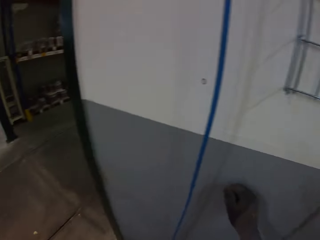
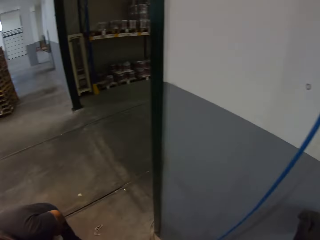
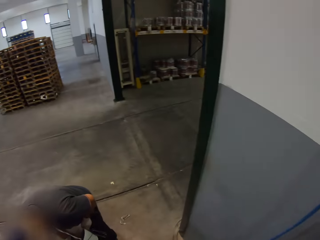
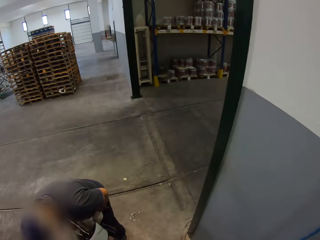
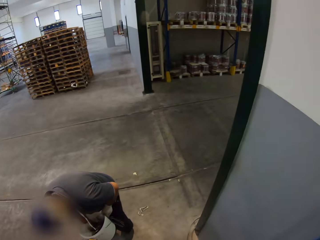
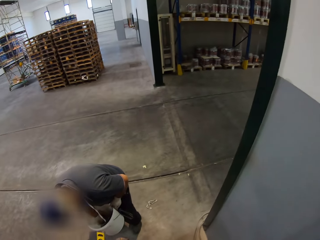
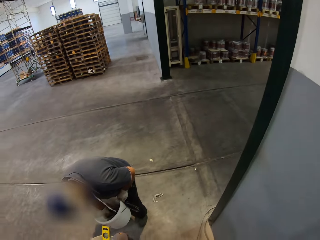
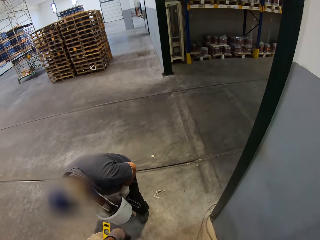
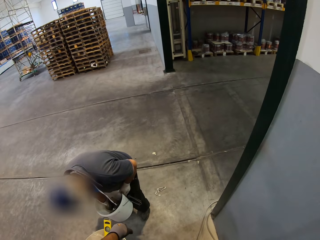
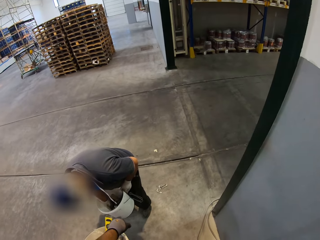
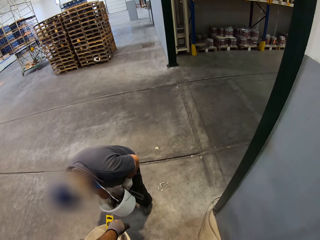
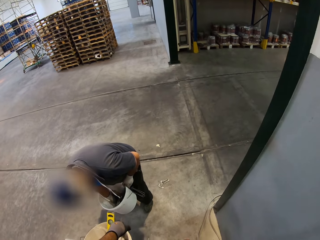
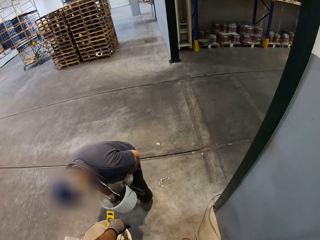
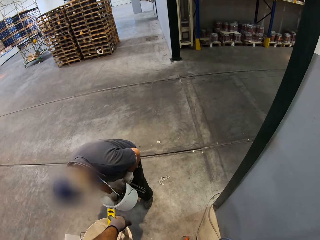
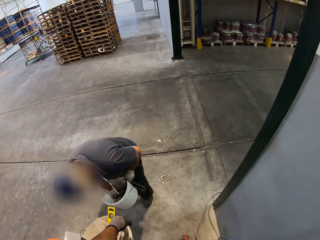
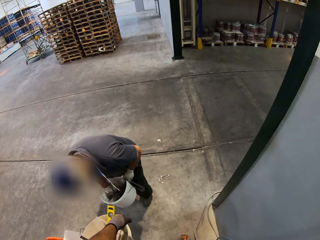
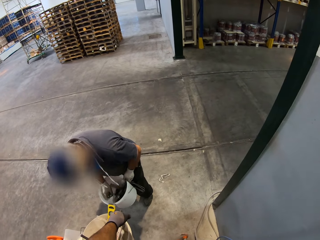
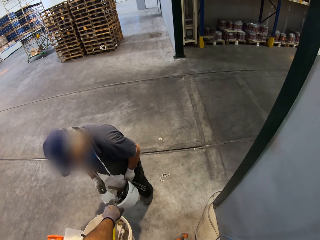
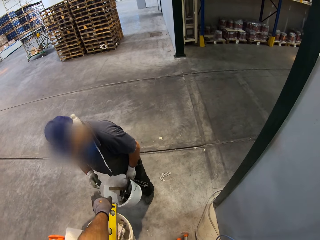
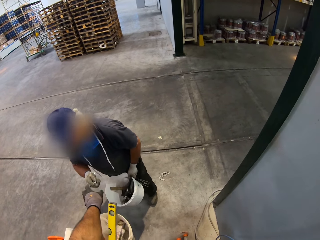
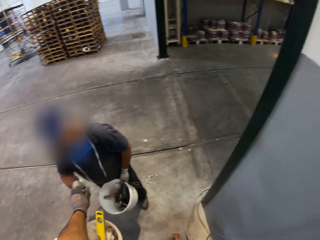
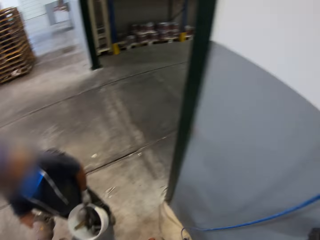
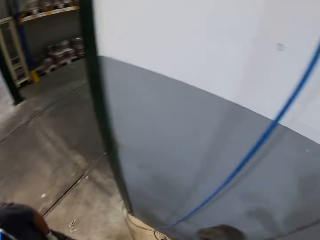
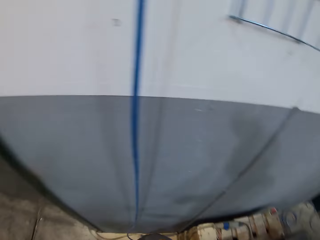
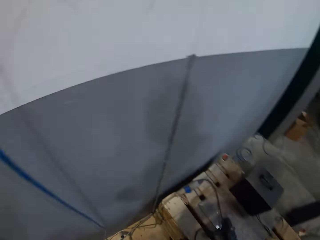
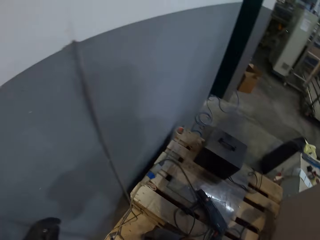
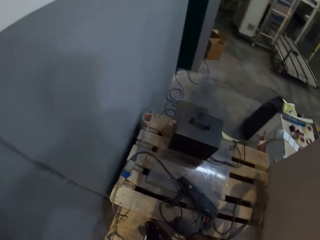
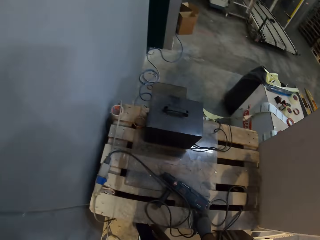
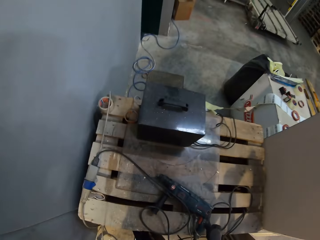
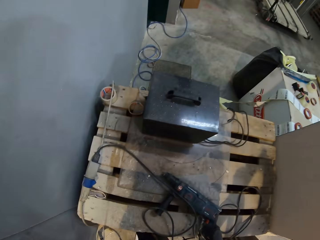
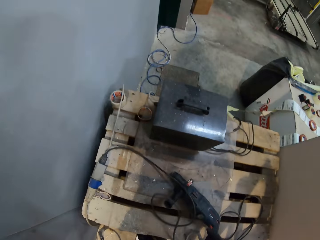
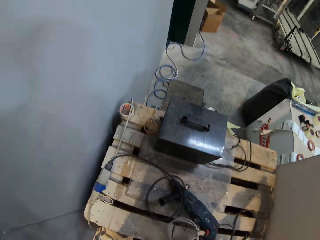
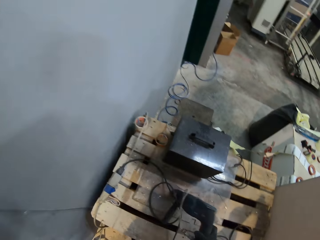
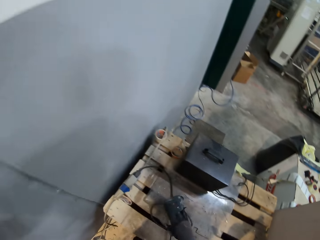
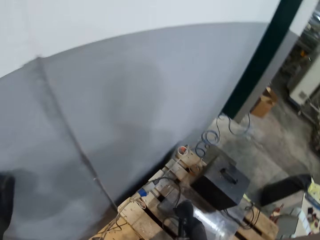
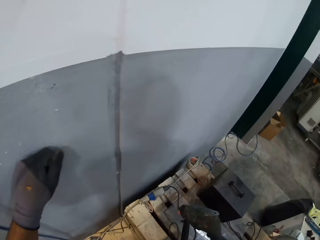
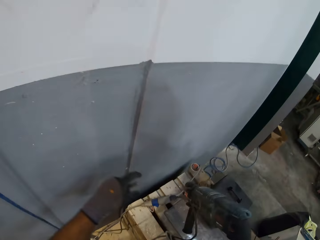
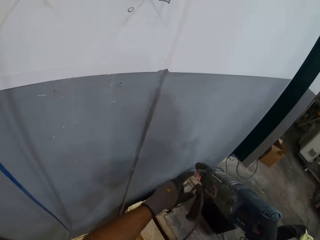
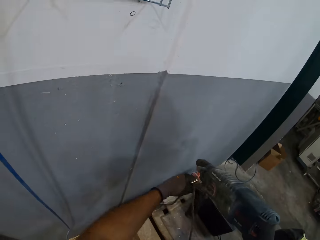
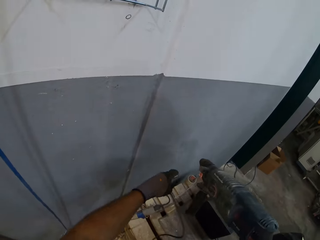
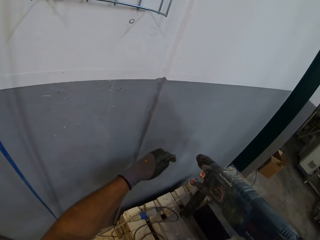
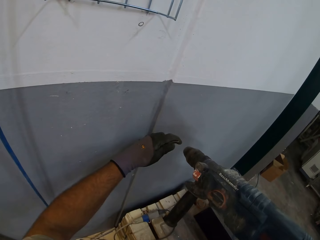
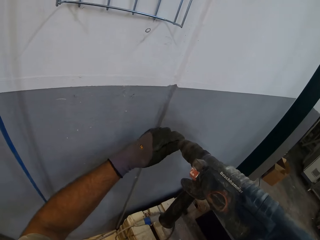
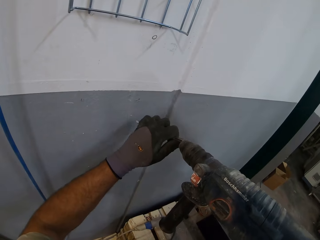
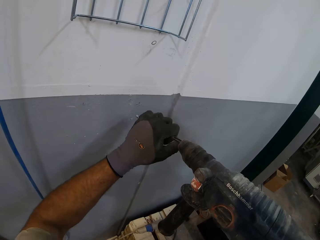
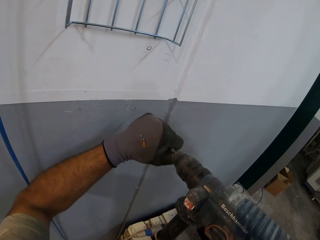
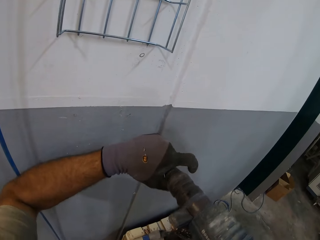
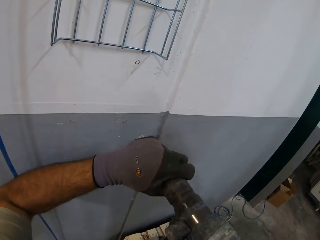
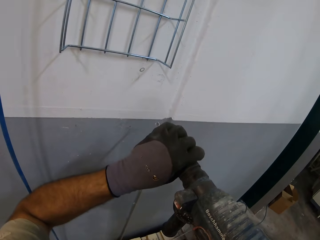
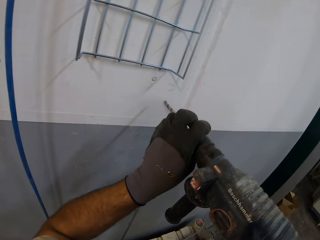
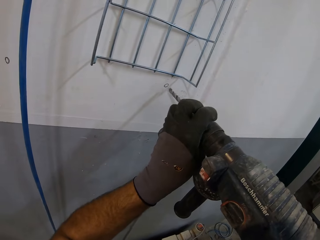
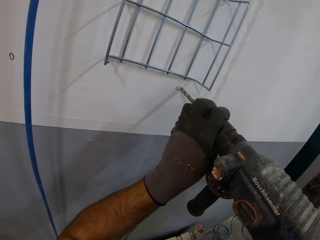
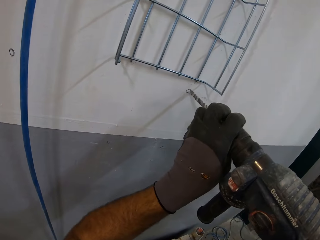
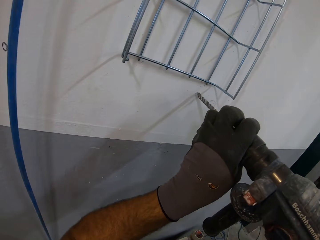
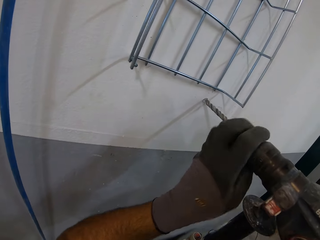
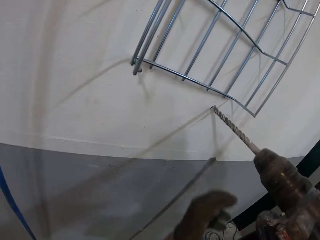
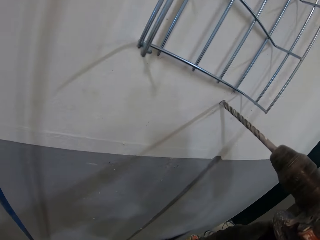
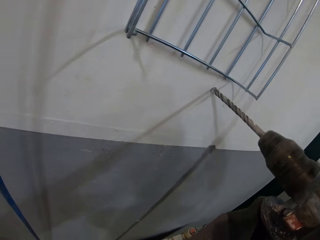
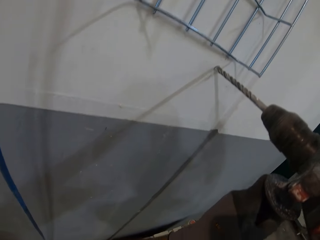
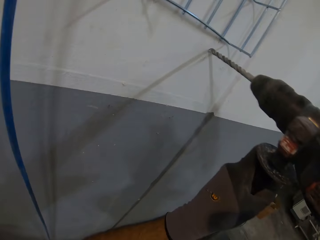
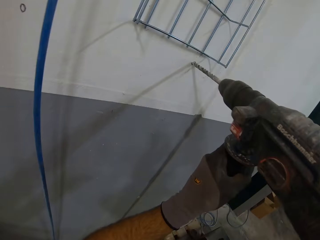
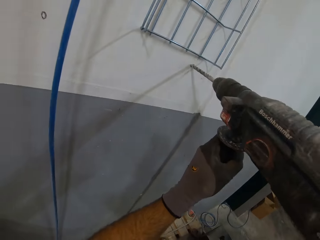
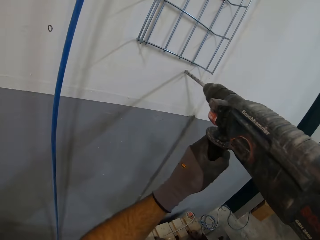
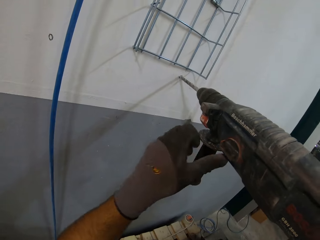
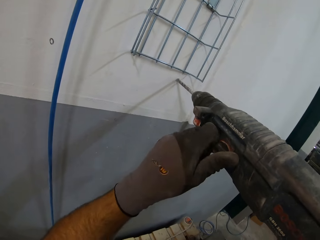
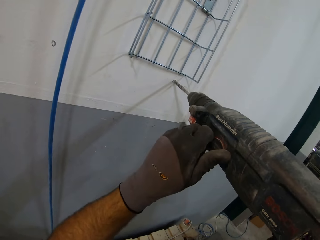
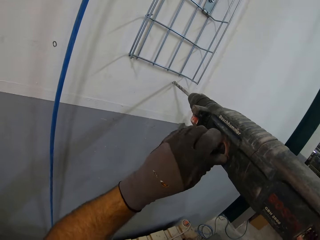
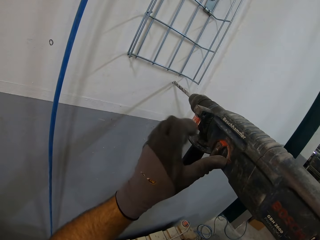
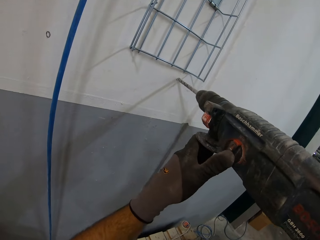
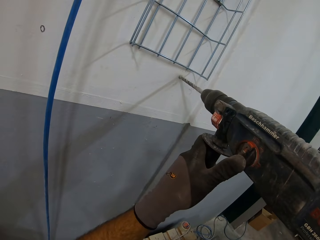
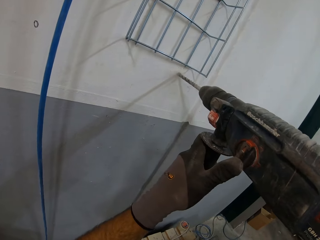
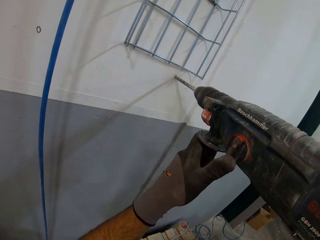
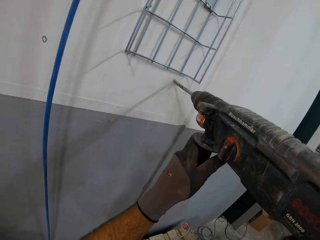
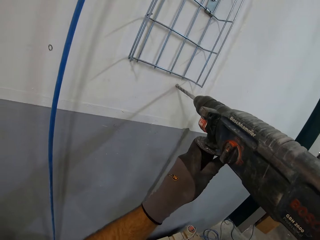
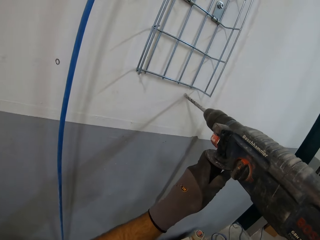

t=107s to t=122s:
A man gives the camera wearer a drill bit. The camera wearer picks up a drill gun. They fix the drill tip on the driller. They drill a hole on the wall.

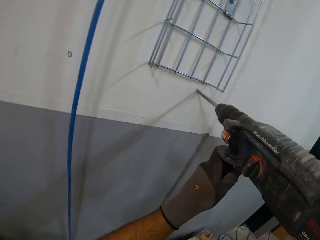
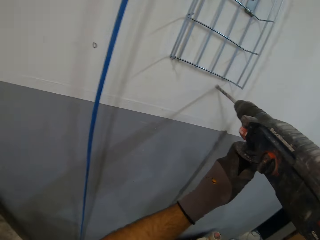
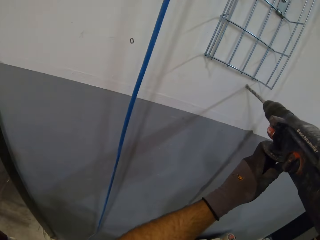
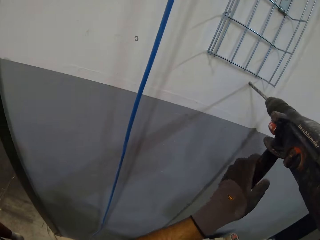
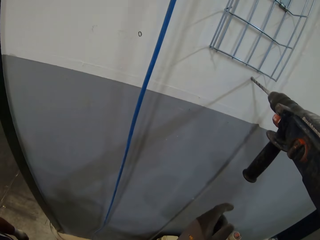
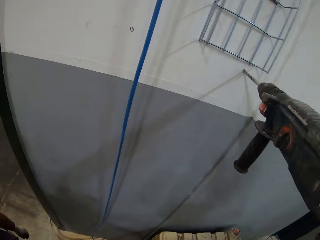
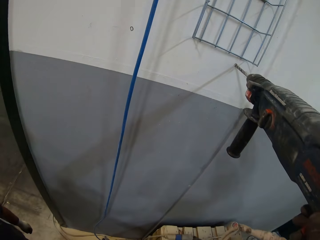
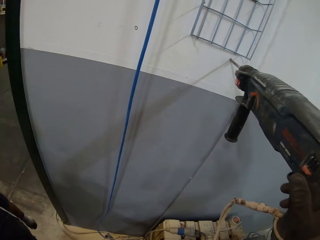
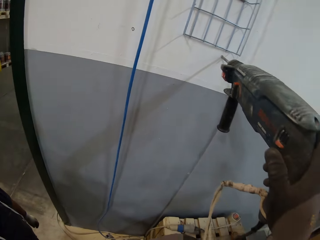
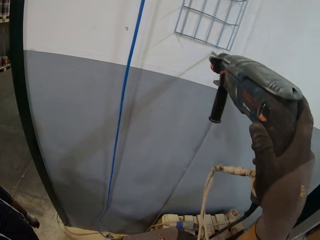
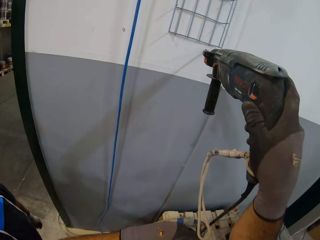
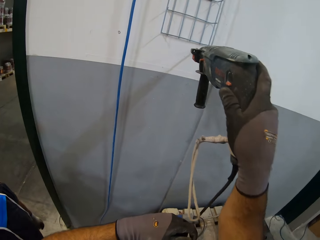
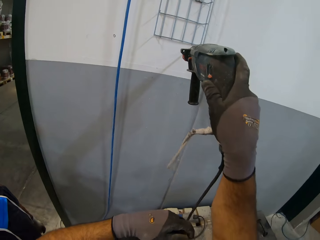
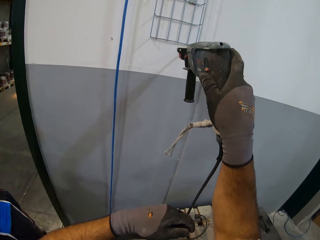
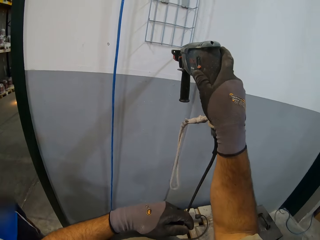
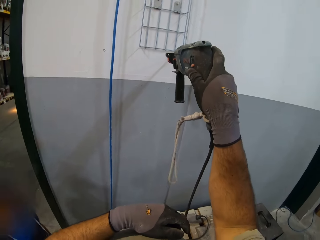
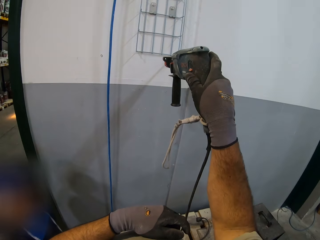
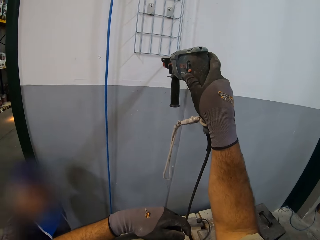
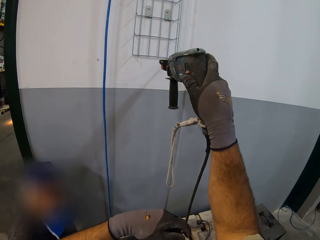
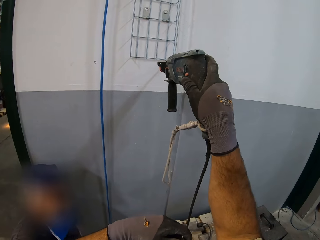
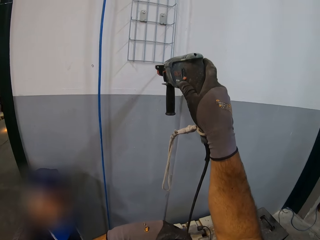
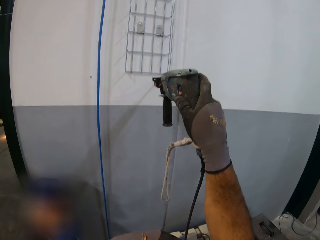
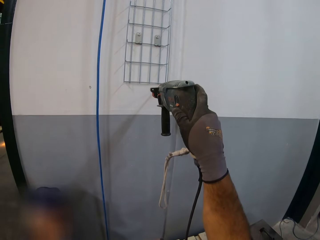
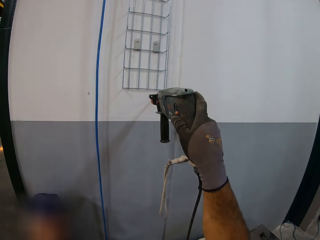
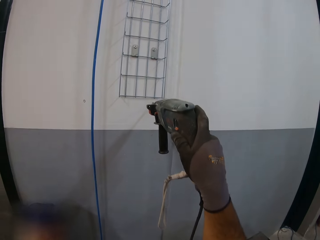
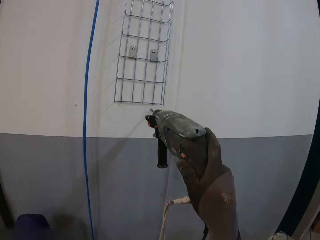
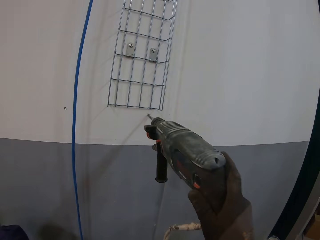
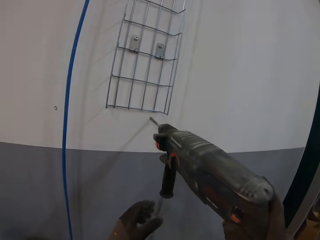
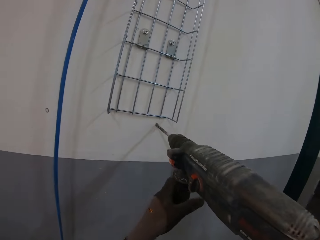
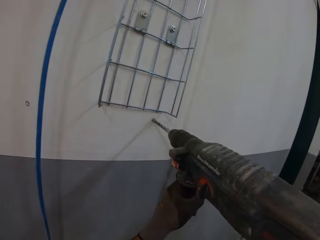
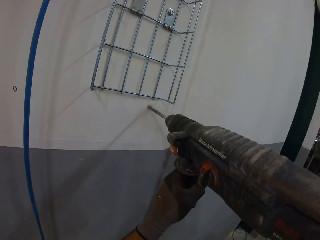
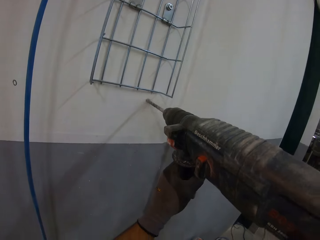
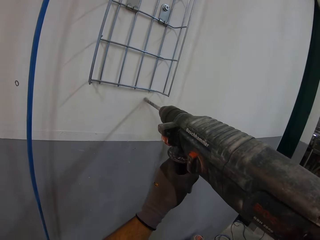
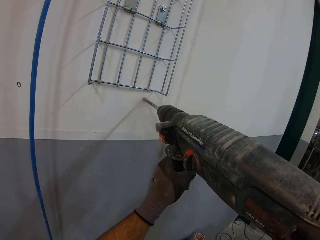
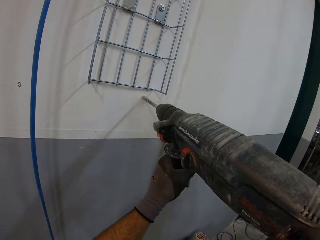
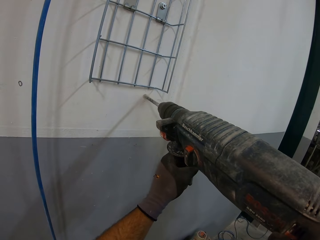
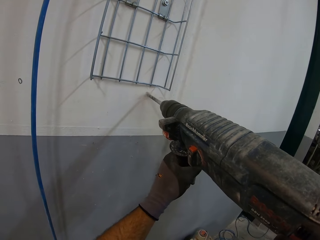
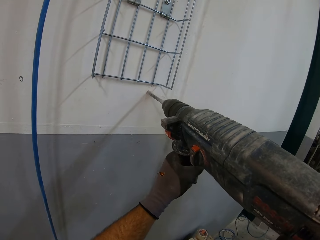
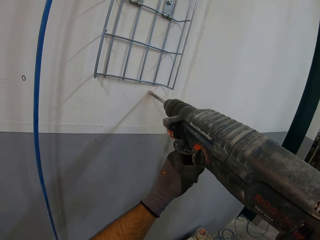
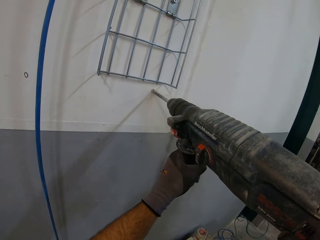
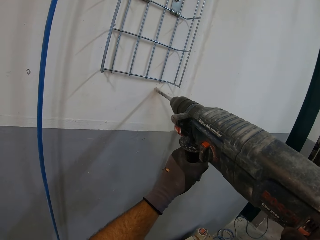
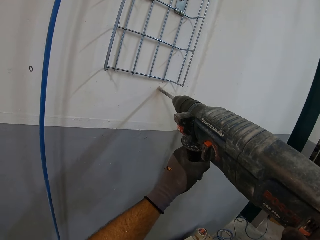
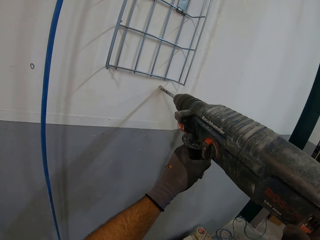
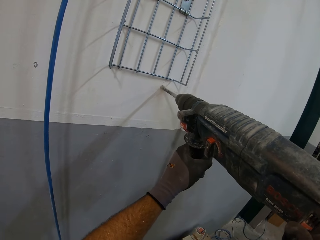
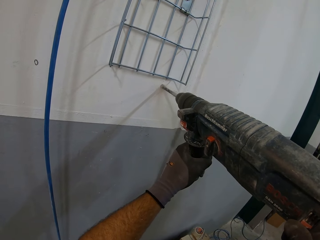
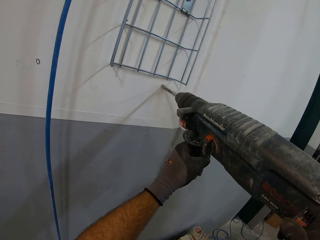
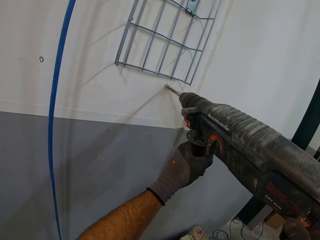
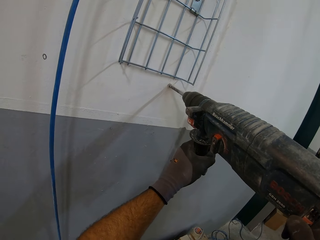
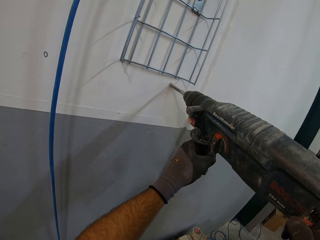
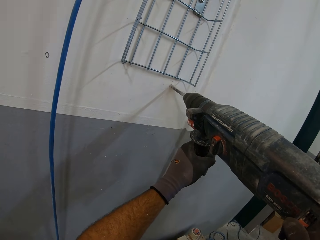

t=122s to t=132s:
The camera wearer holds the drill.
